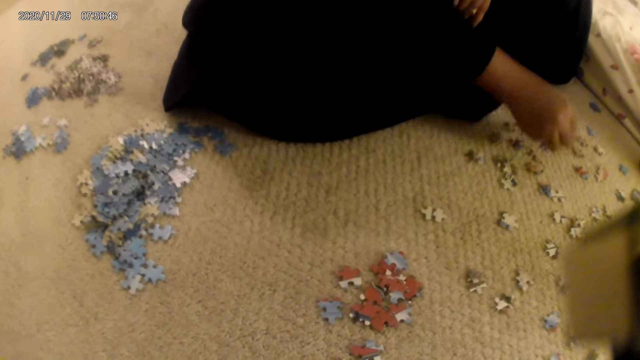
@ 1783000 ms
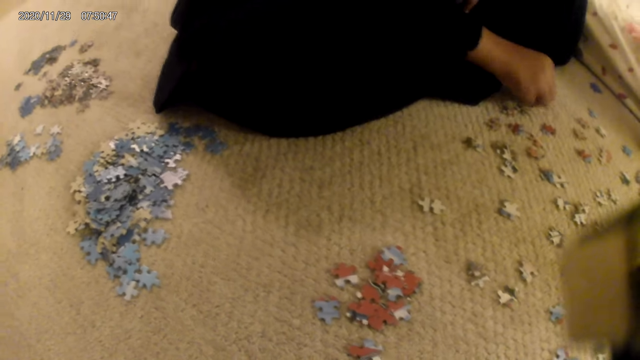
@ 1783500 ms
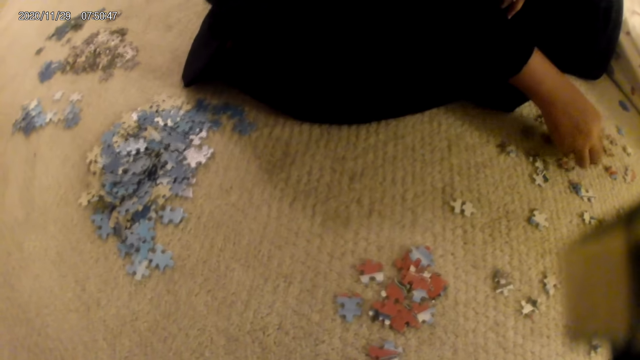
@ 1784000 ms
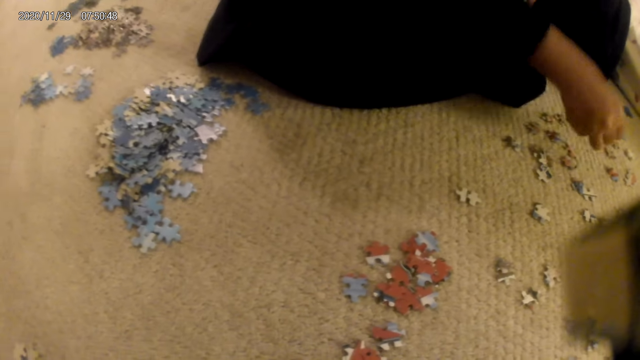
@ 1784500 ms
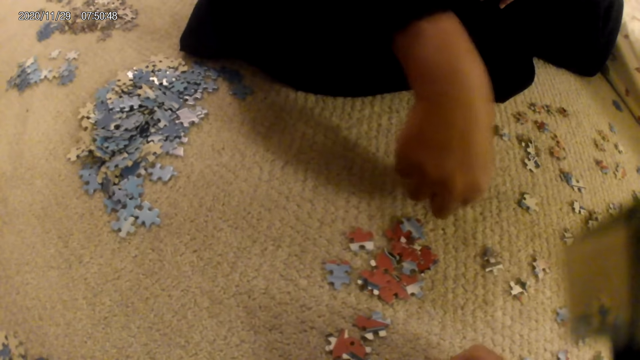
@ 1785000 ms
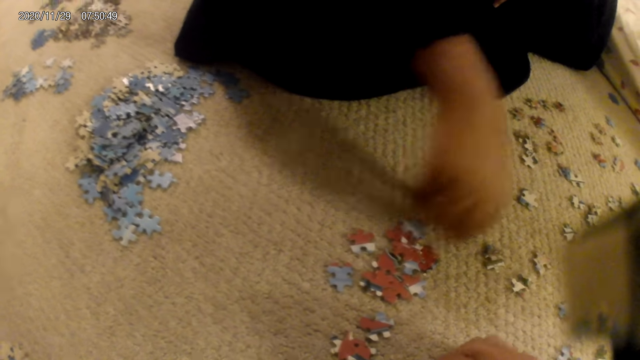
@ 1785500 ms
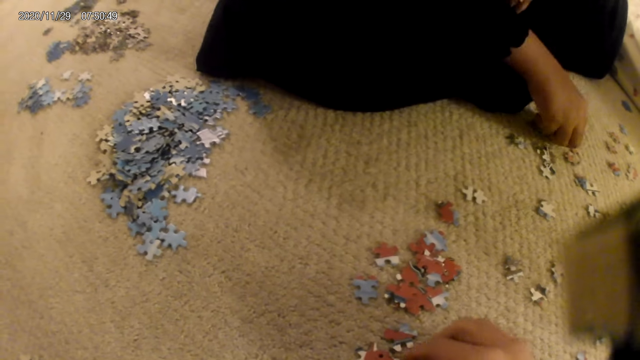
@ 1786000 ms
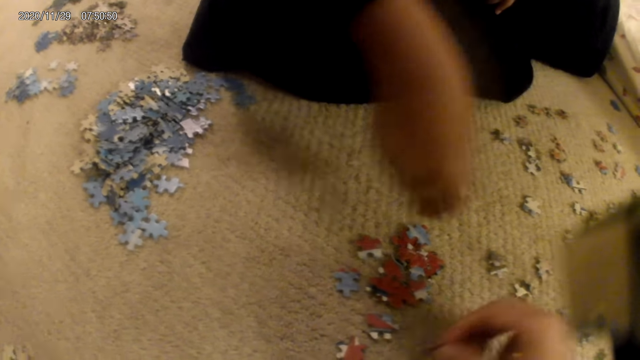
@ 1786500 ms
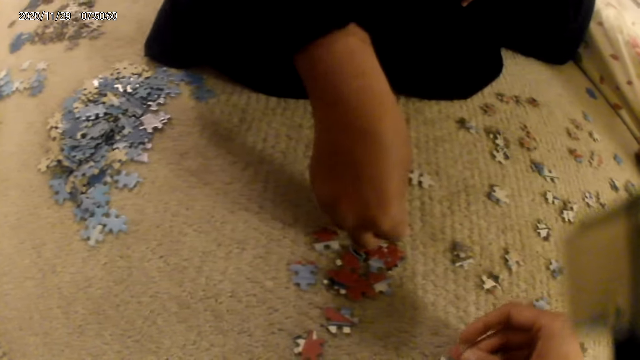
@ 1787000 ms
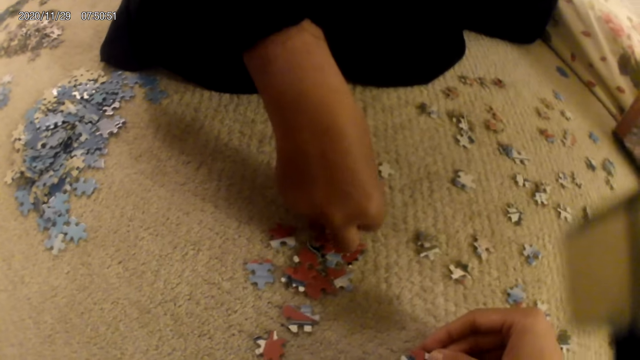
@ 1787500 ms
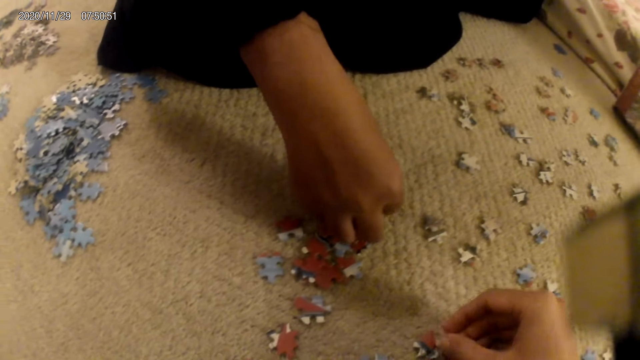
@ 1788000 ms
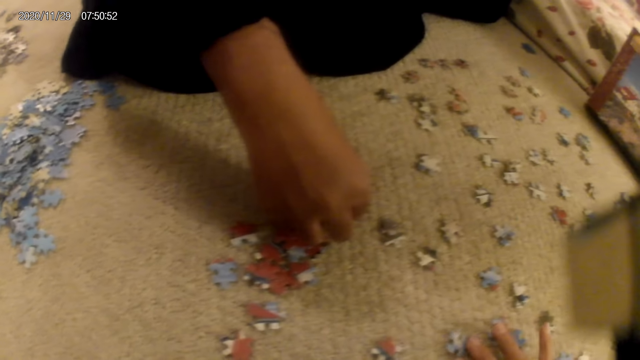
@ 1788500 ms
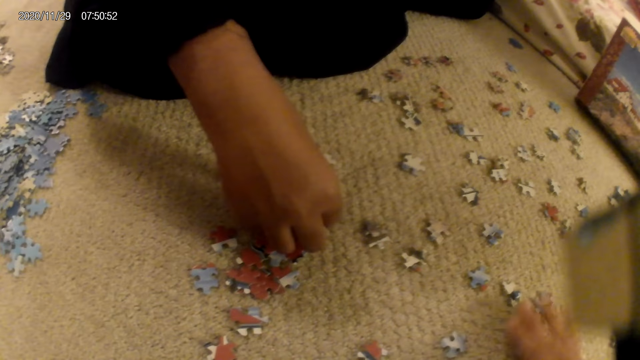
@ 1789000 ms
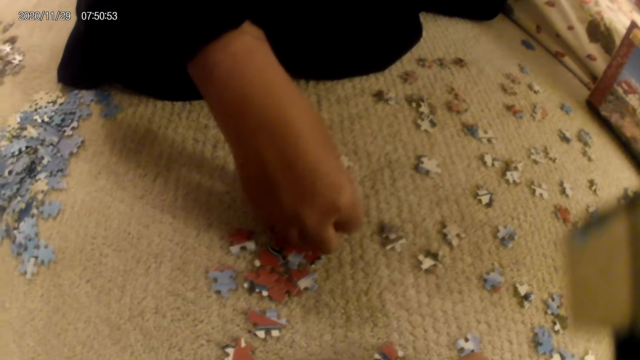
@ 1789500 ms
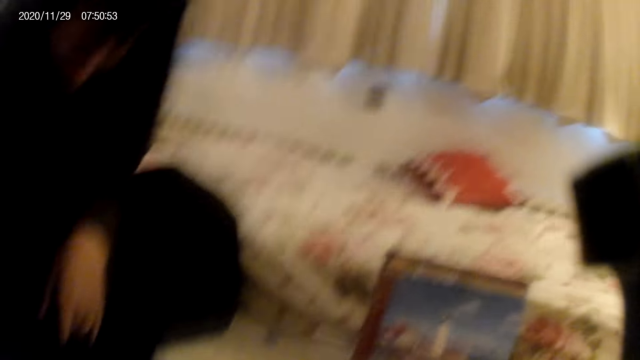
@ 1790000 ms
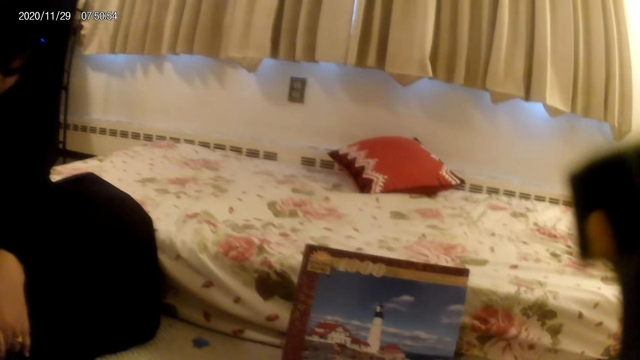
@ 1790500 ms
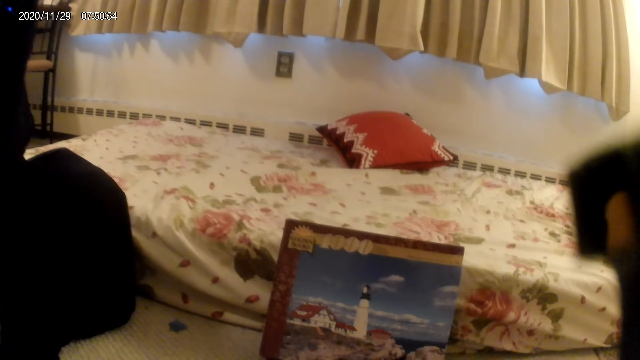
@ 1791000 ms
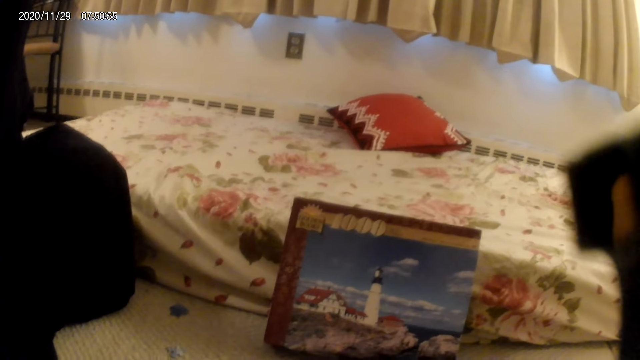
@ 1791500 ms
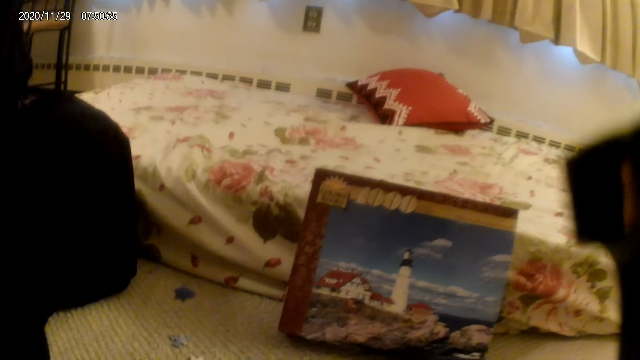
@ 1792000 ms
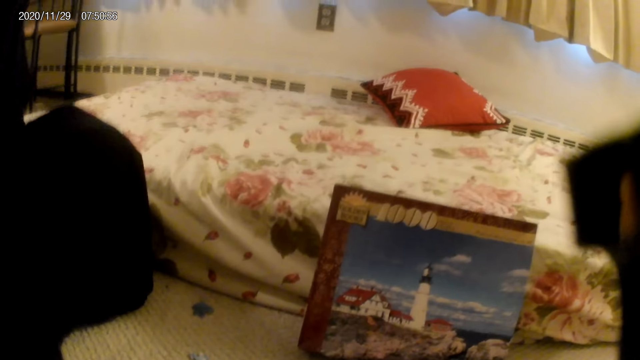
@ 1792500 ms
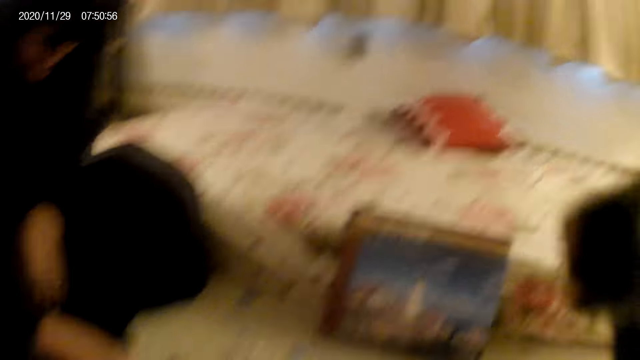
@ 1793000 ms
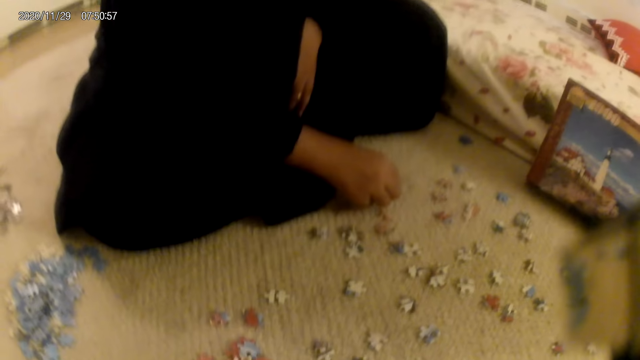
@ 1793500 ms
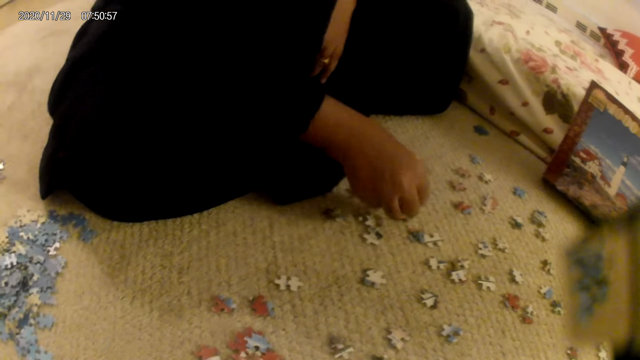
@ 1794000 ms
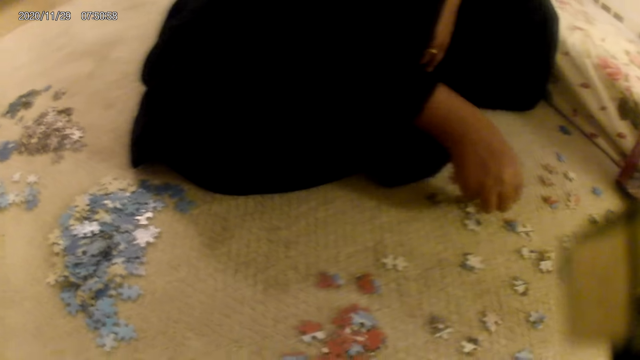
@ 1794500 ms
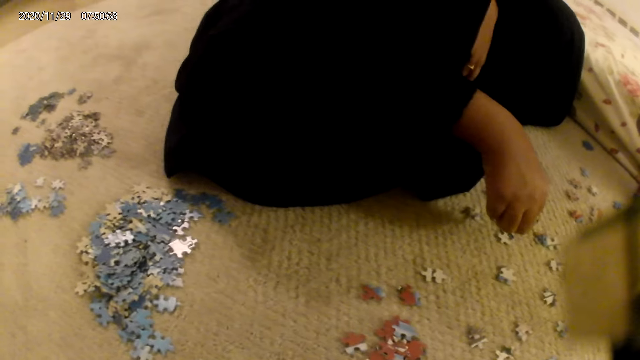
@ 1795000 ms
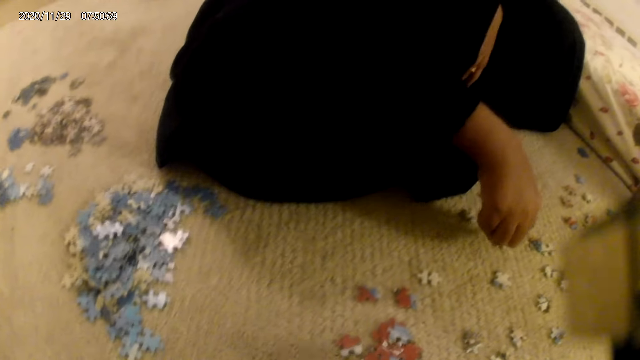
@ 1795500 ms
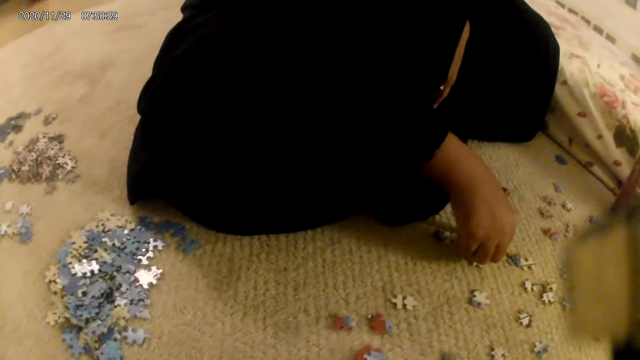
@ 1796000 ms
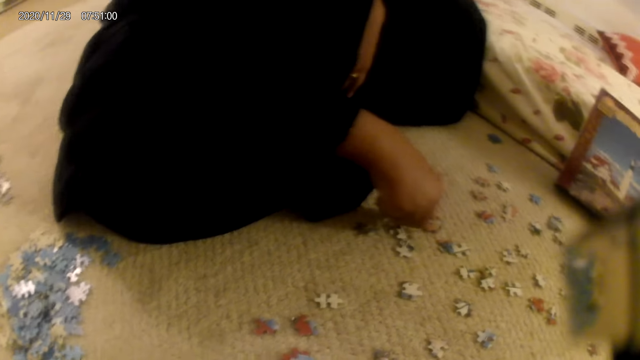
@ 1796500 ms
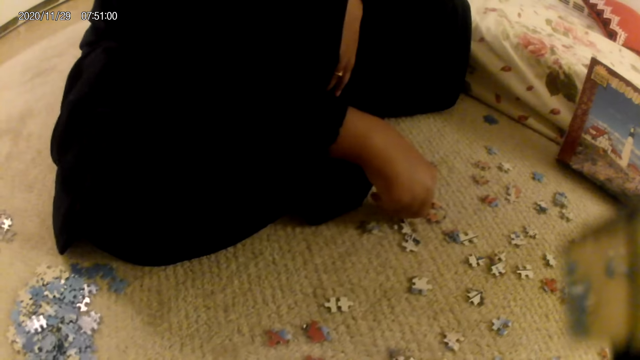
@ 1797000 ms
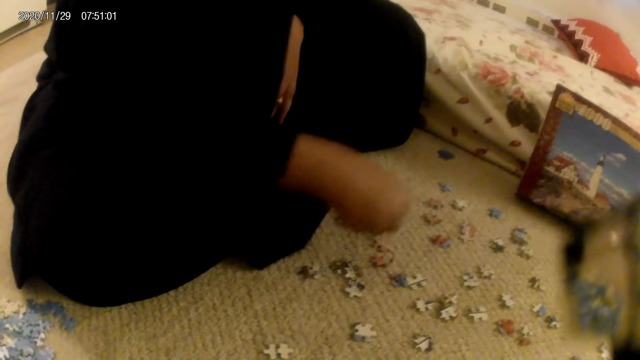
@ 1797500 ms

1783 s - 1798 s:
A woman moves a card or jigsaw piece on the floor. The camera wearer moves a hand, moves the card on the floor, looks around, and looks at the box. They look around. The woman moves the card on the floor and turns the jigsaw puzzle pieces.

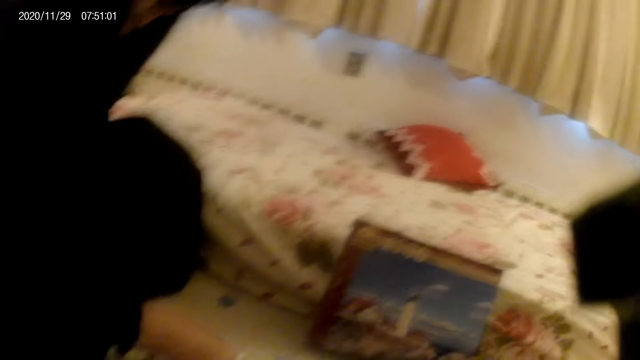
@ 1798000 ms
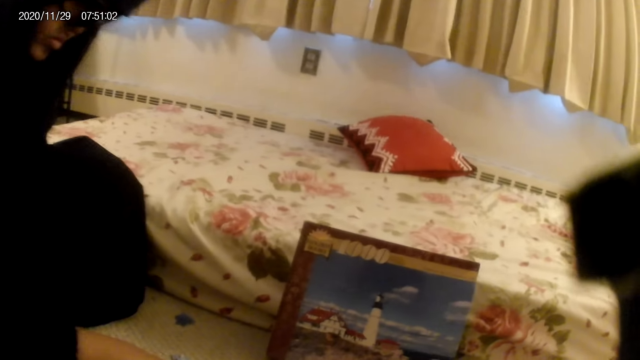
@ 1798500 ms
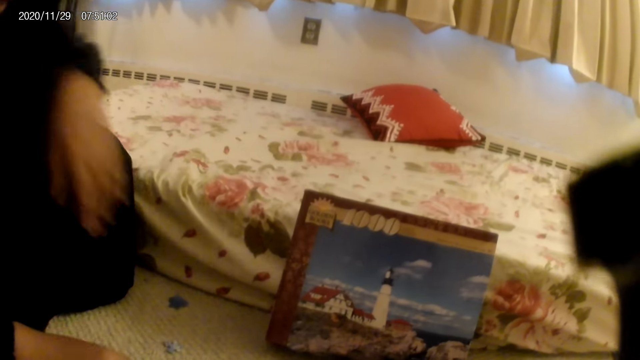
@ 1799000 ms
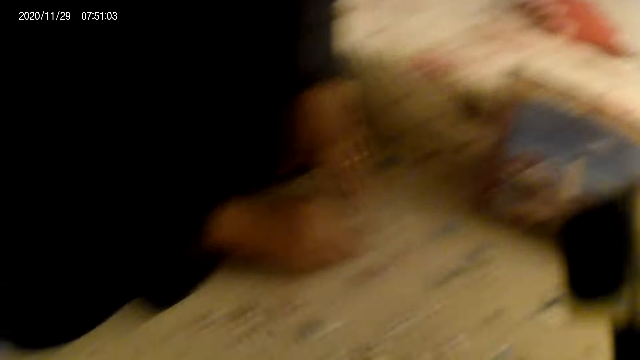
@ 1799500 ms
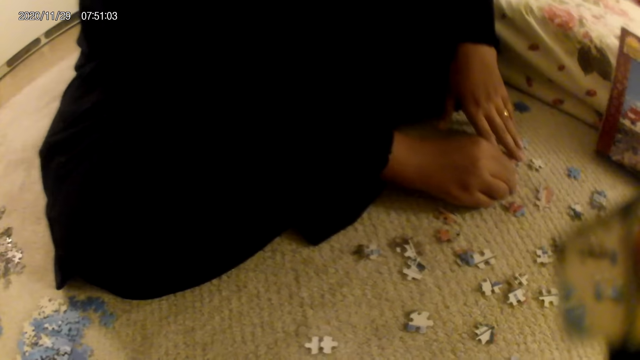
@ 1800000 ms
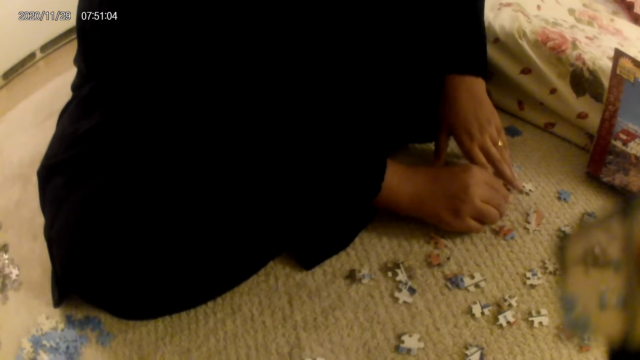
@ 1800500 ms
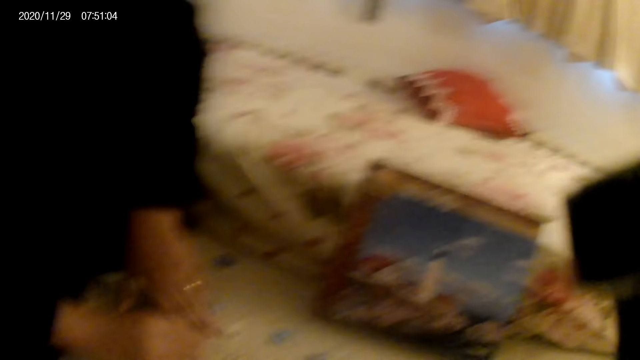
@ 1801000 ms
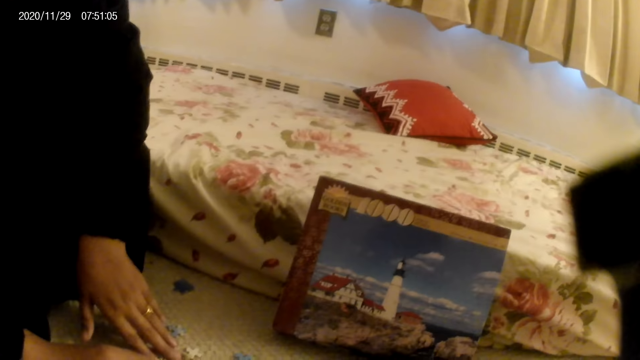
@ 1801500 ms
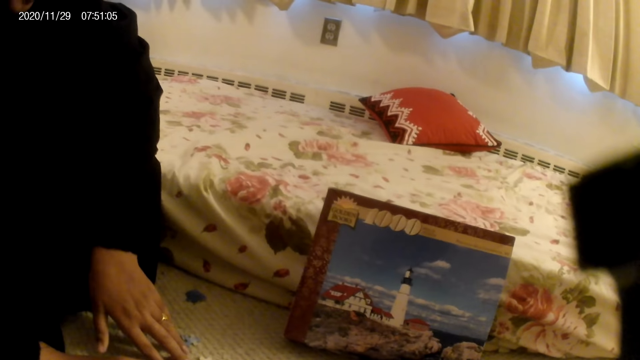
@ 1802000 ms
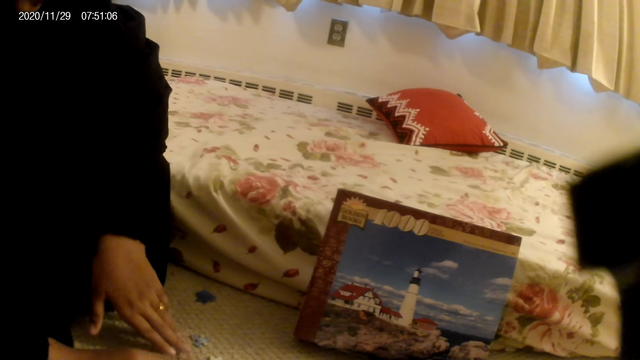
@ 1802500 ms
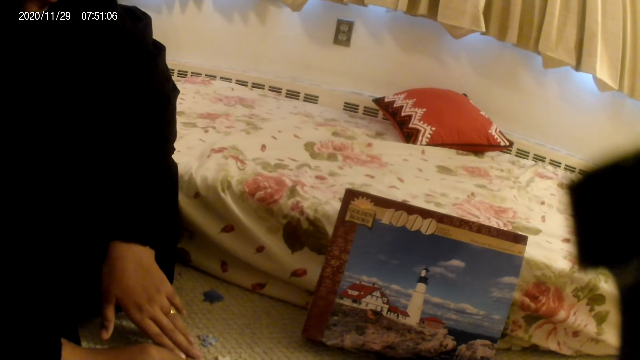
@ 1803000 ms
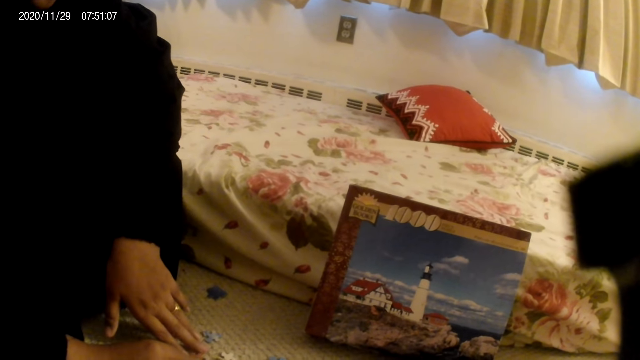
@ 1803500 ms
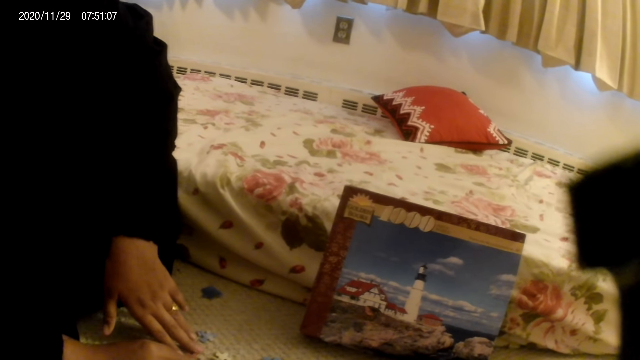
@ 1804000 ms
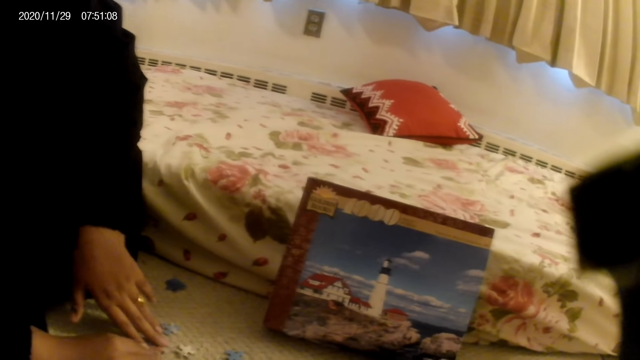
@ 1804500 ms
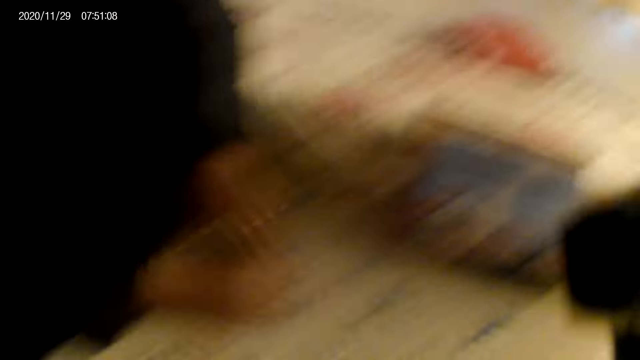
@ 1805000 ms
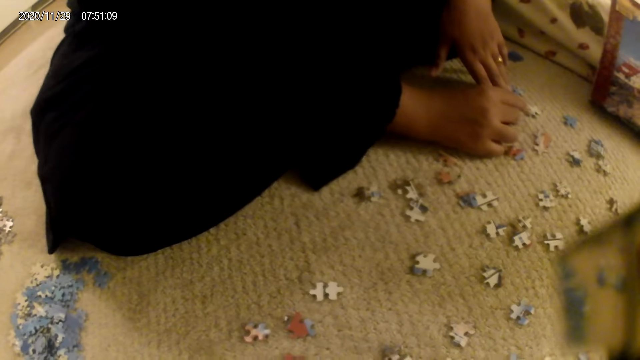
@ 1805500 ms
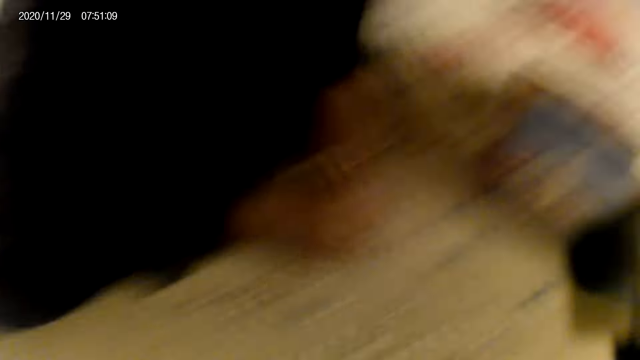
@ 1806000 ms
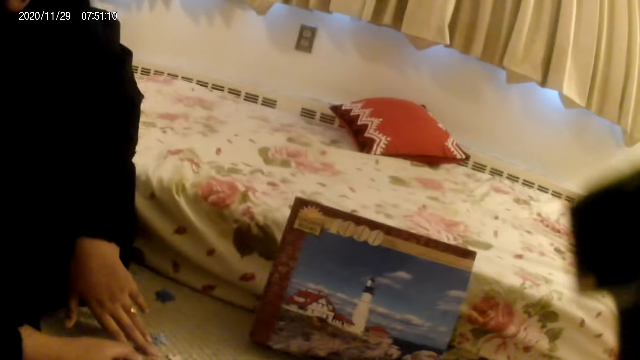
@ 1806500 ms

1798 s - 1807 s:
The camera wearer looks around. A woman moves cards on the floor. The camera wearer looks around. The woman moves the card on the floor. The camera wearer does something. The woman does something.
